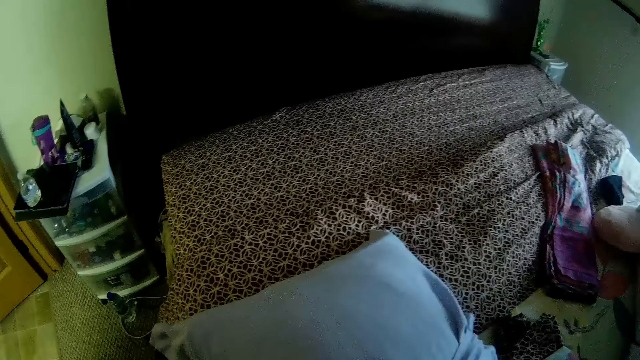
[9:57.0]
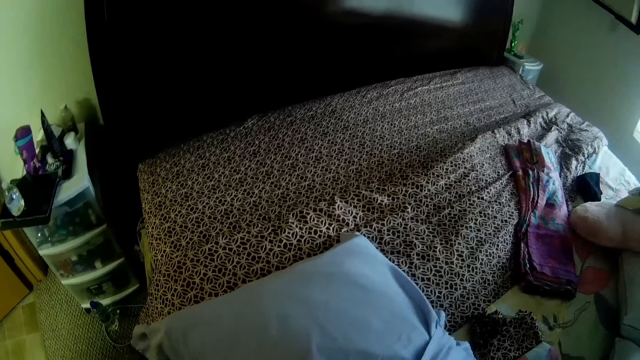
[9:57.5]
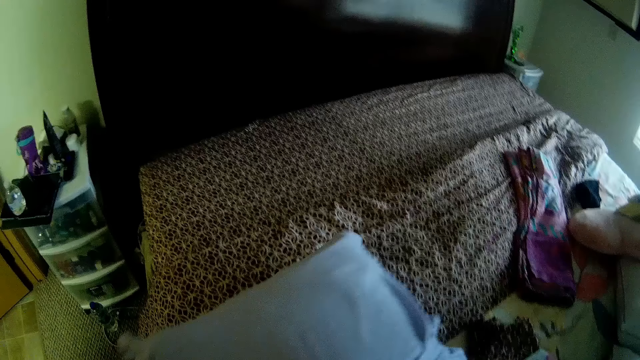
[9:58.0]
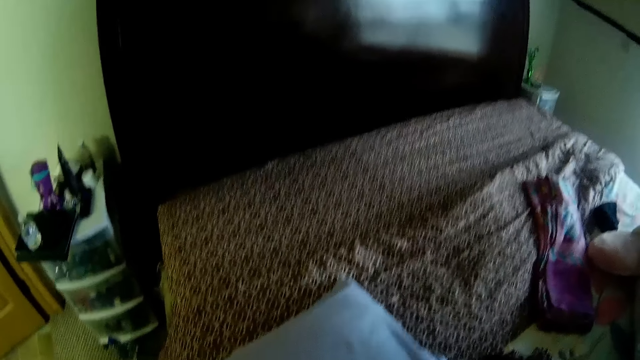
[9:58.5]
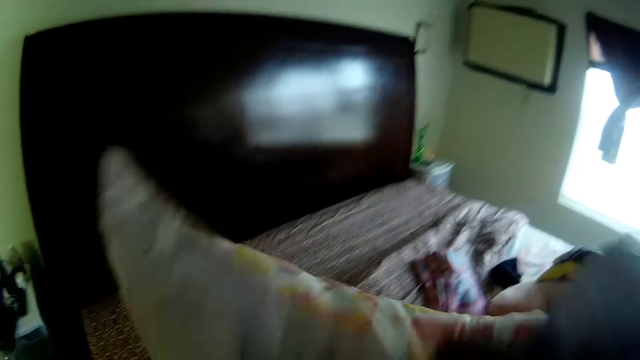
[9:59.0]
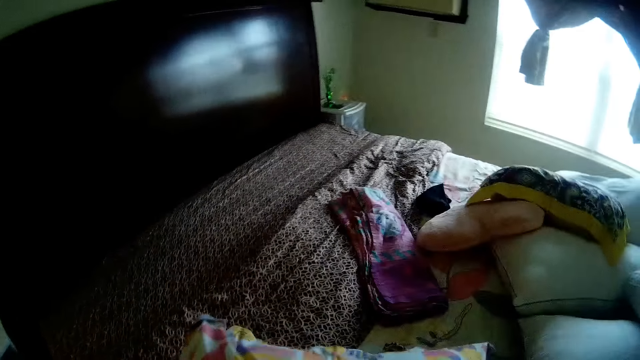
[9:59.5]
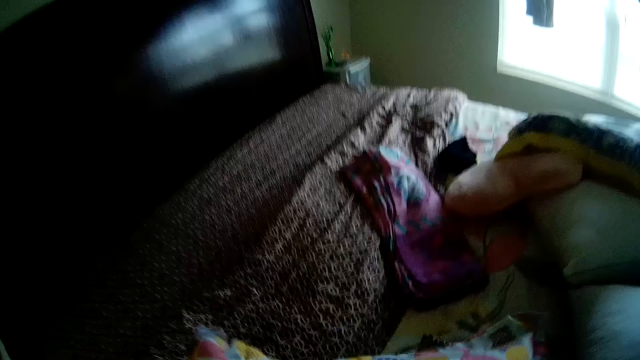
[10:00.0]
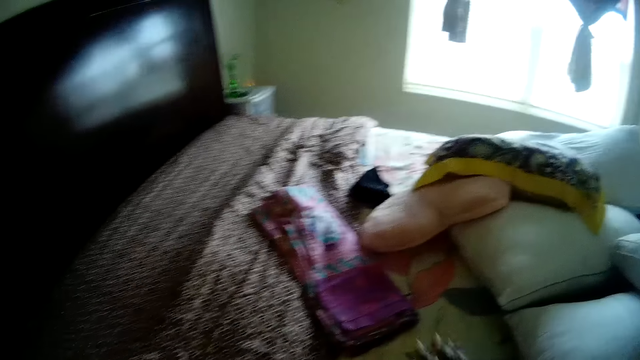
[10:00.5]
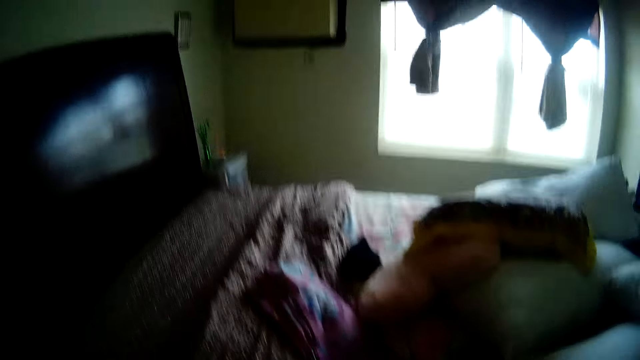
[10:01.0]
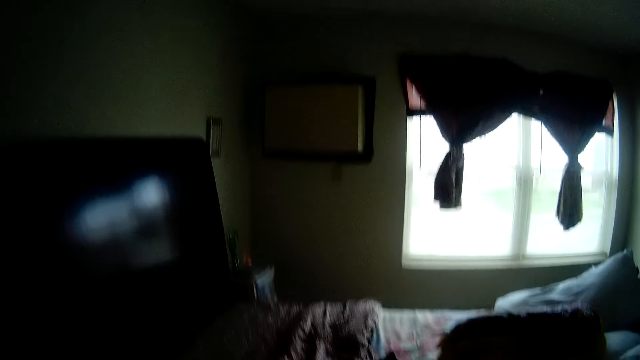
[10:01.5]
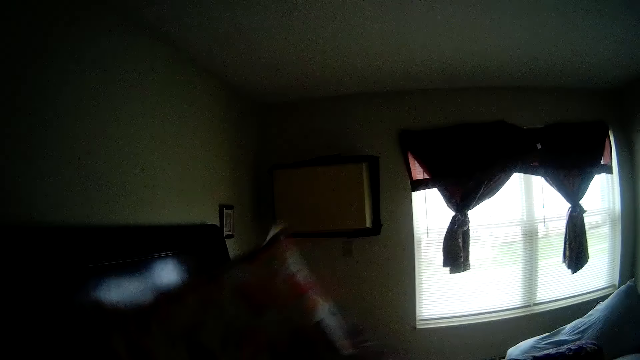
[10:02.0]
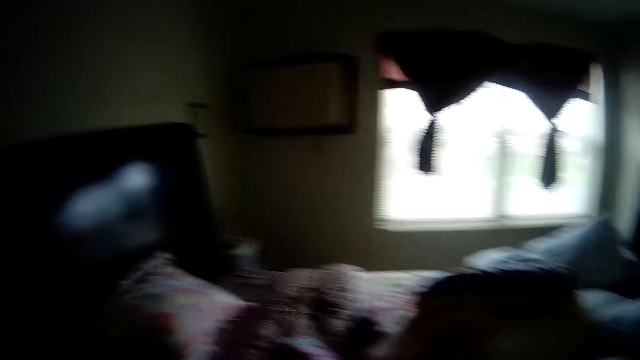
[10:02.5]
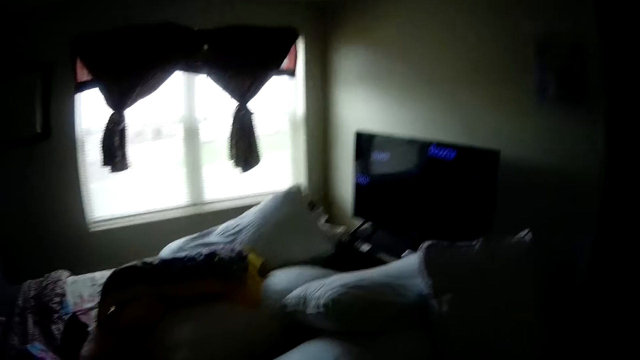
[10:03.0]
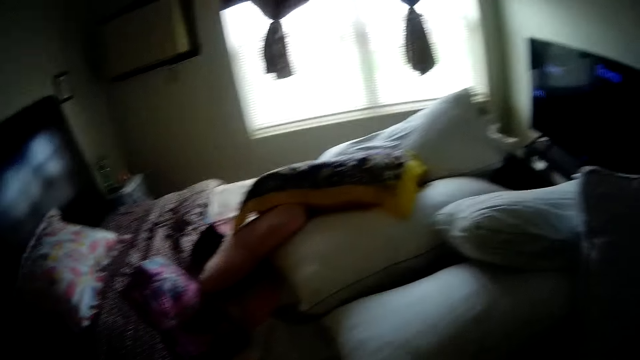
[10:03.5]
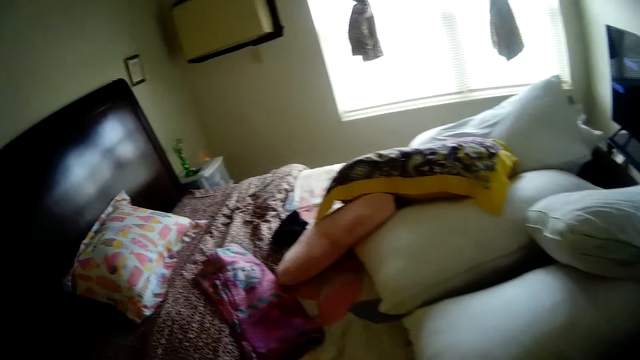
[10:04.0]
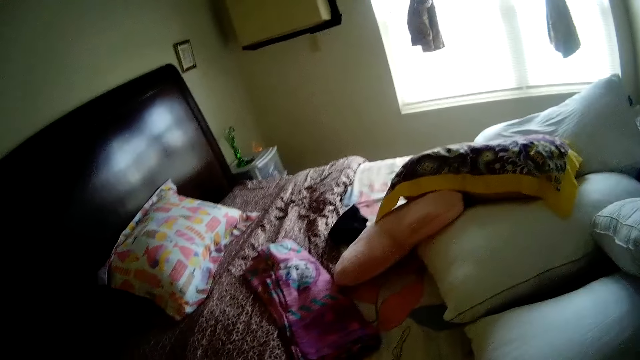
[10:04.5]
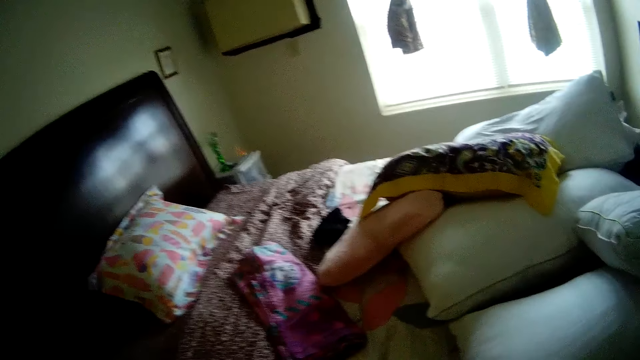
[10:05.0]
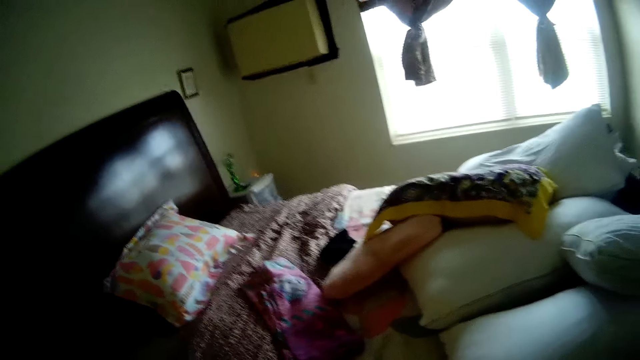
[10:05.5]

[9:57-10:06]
The camera wearer flips the pillow with both hands. They smack the pillow with both hands. They toss the pillow on the bed with both hands. They converse with a girl.

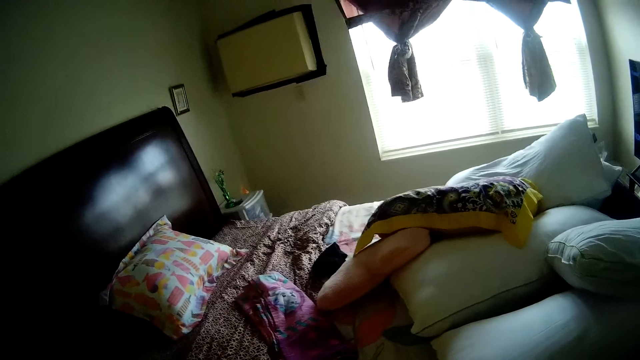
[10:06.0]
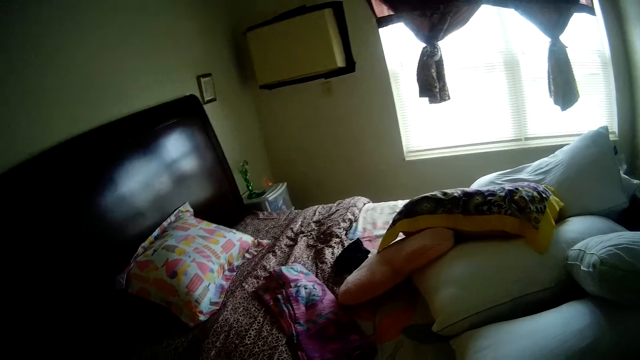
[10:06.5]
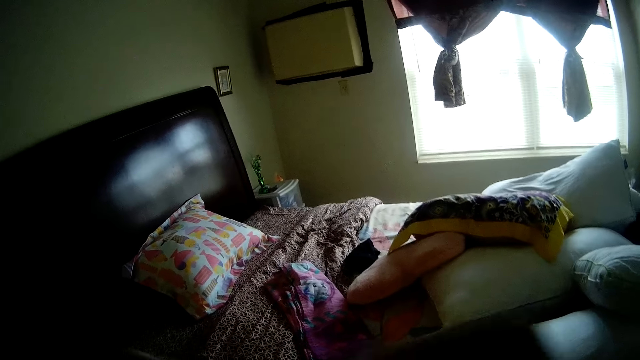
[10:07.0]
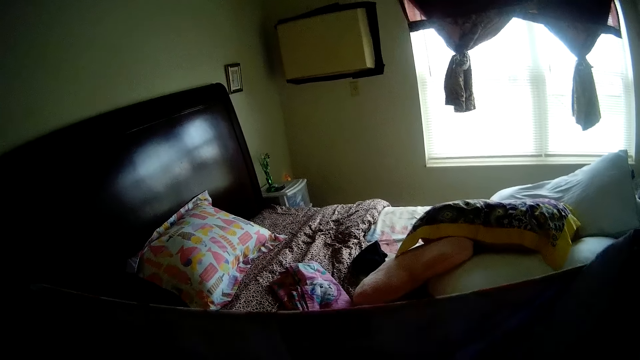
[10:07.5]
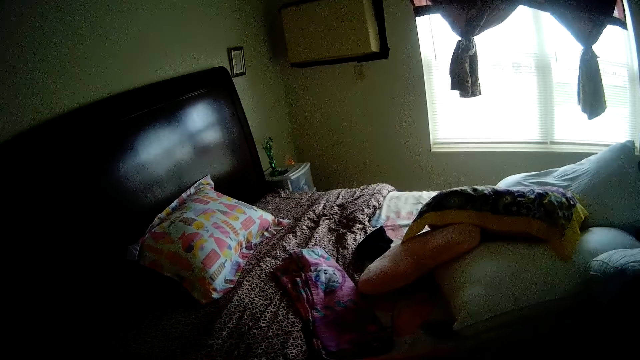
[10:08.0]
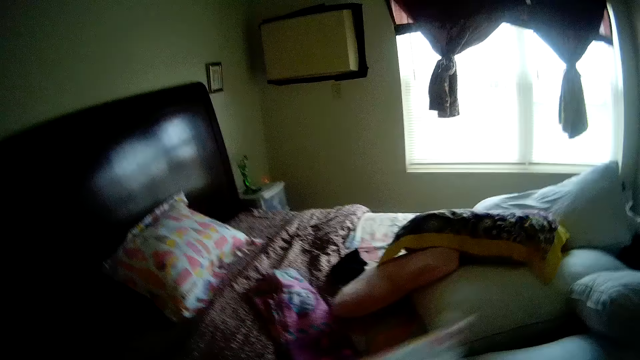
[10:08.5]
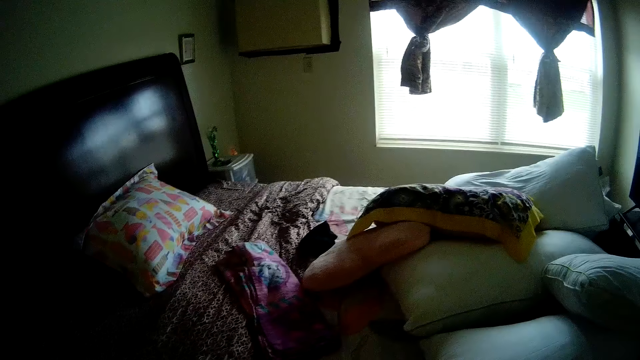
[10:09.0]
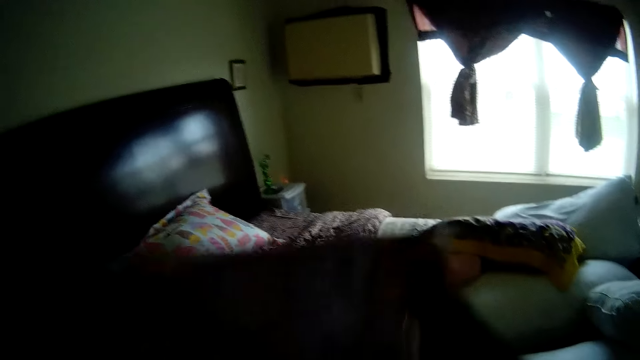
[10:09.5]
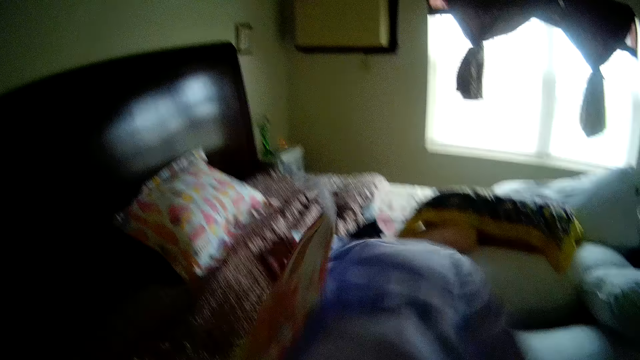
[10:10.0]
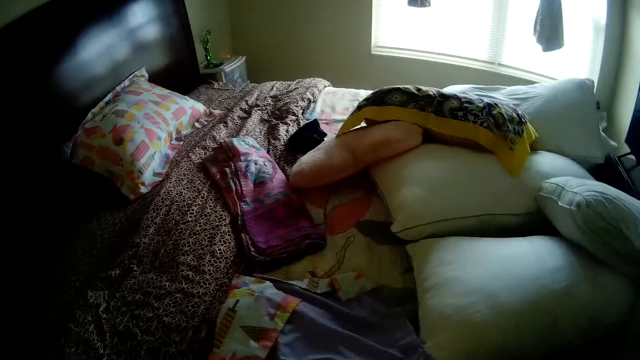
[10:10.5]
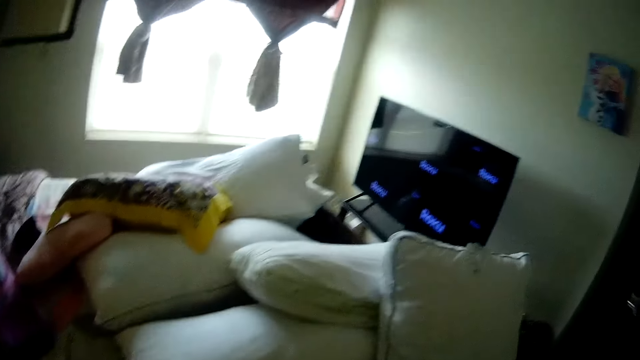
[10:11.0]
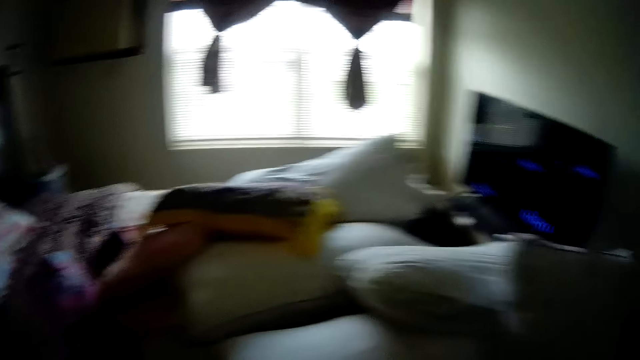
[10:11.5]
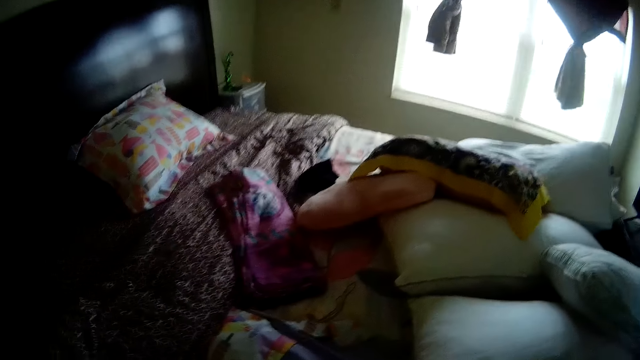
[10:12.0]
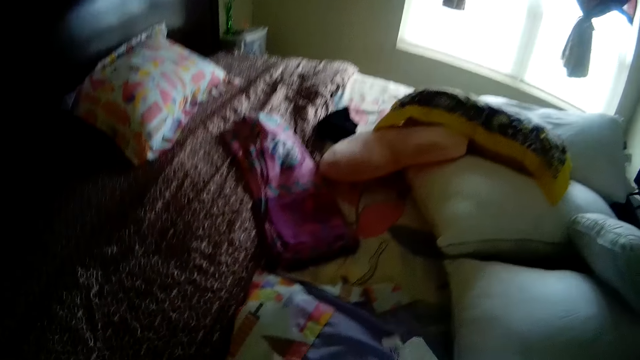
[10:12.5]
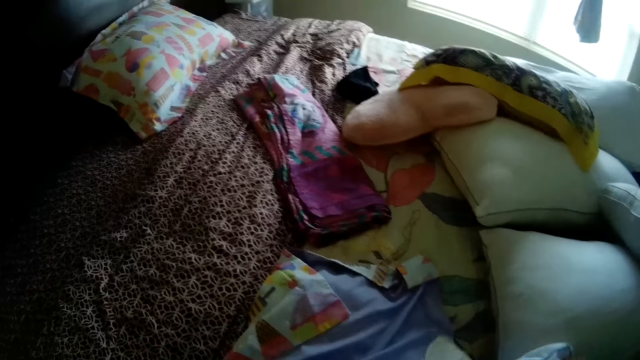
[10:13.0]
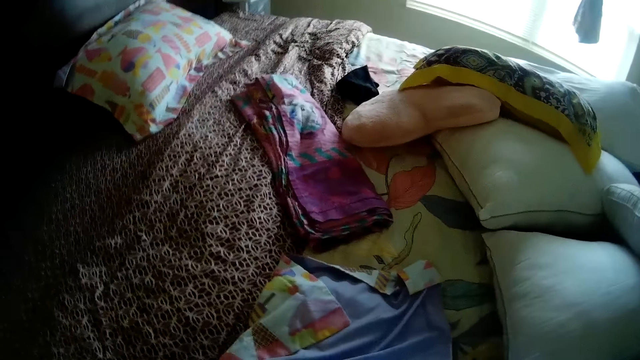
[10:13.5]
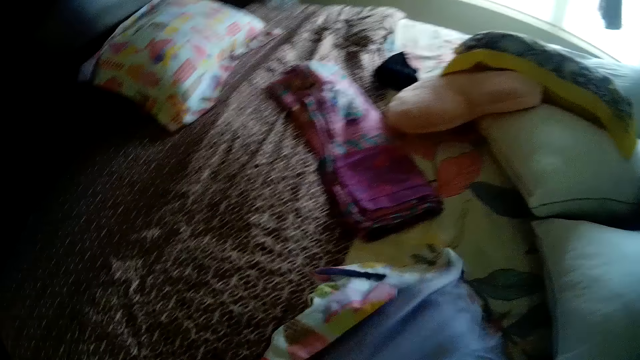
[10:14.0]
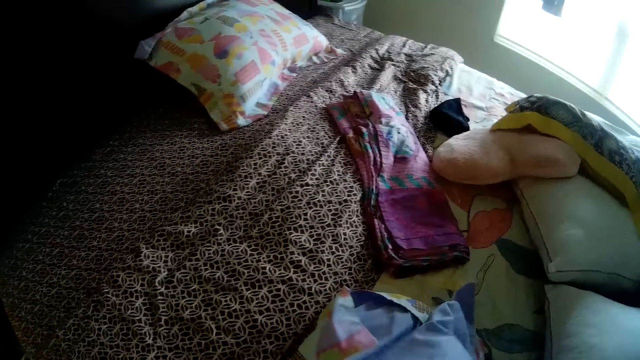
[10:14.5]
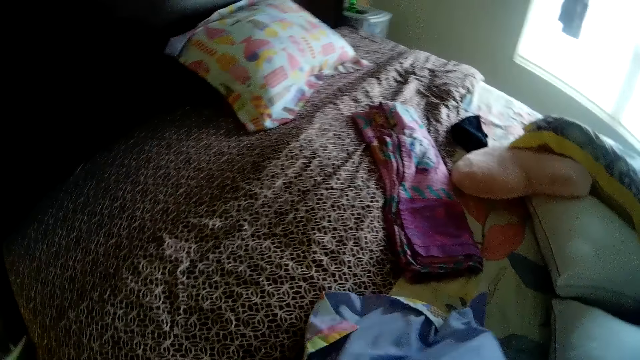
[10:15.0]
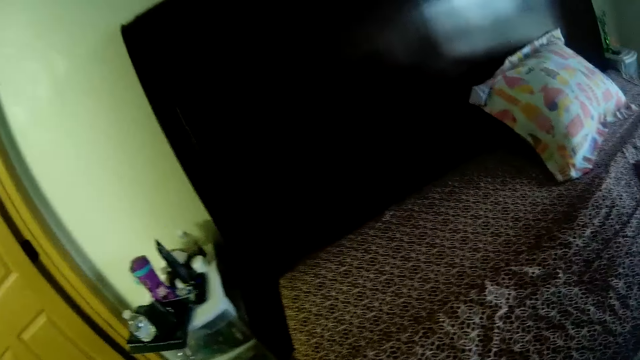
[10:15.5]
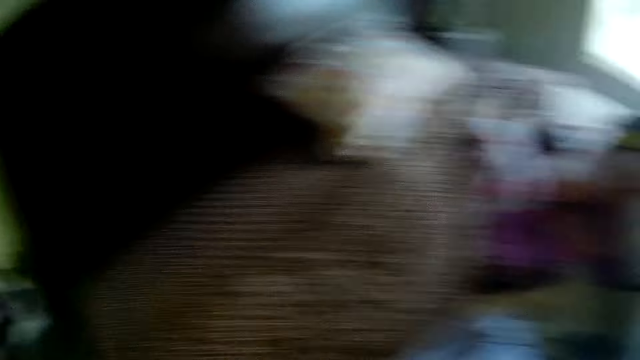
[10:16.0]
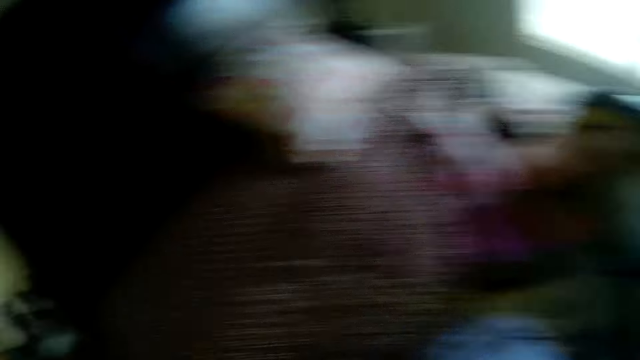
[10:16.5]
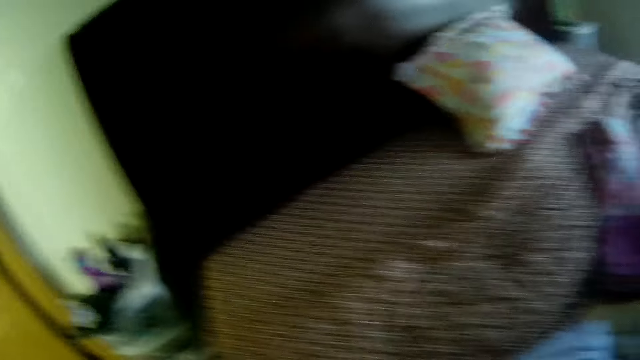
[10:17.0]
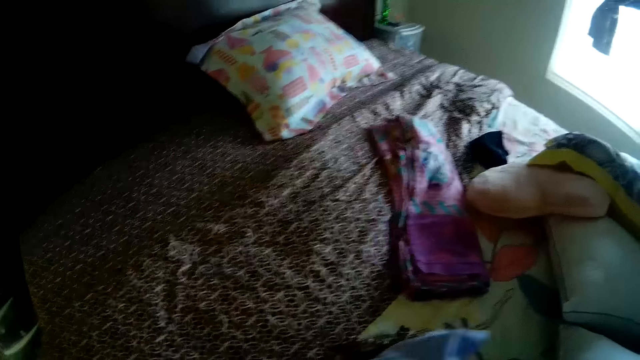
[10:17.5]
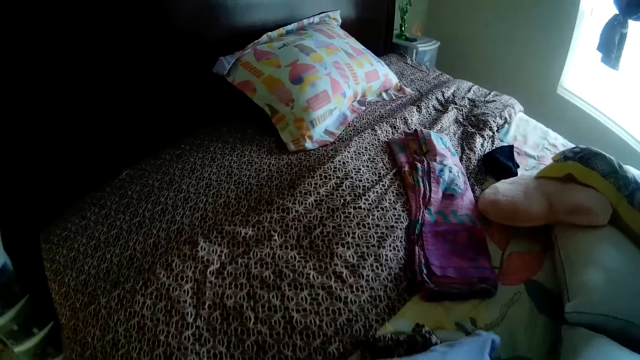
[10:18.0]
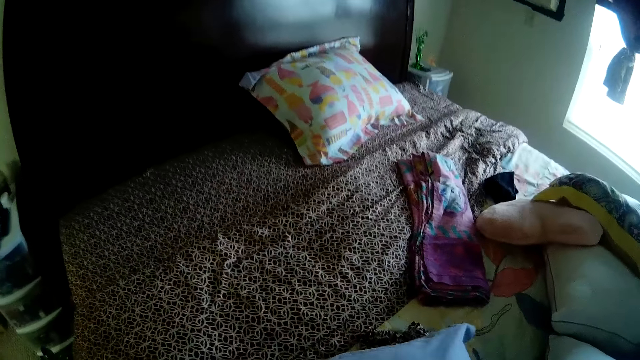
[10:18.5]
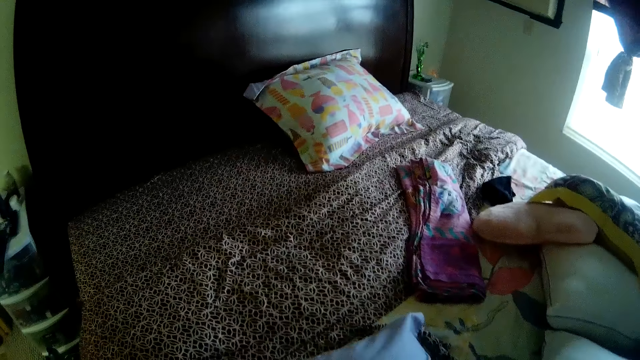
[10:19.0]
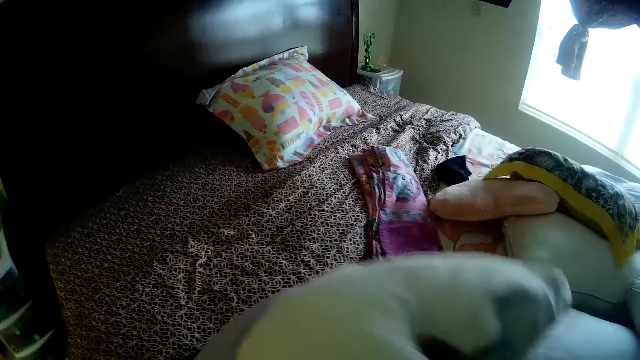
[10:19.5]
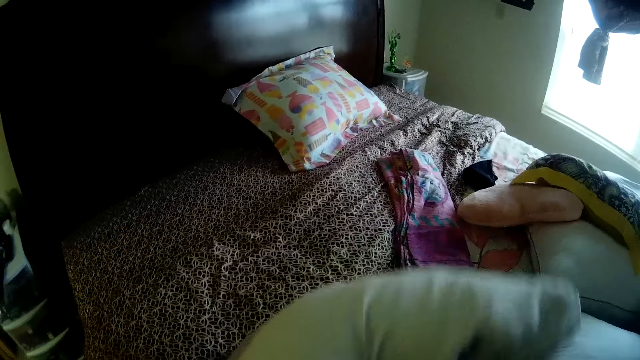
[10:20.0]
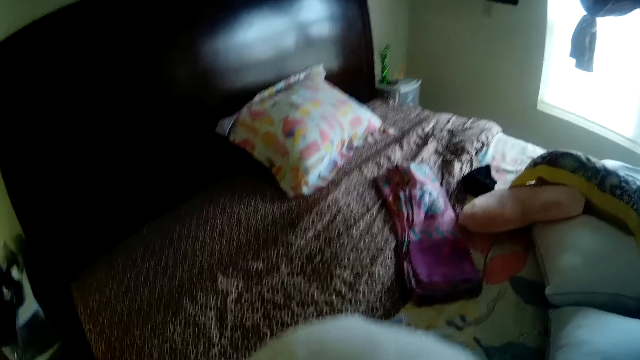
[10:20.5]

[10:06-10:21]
The camera wearer holds a pillowcase. They lay out the pillowcase on the bed with both hands. They pick the pillow. They put the pillow into the pillowcase with both hands.
